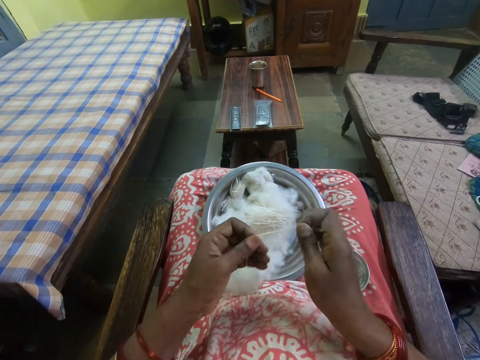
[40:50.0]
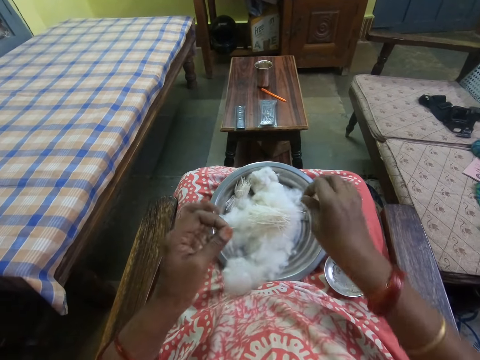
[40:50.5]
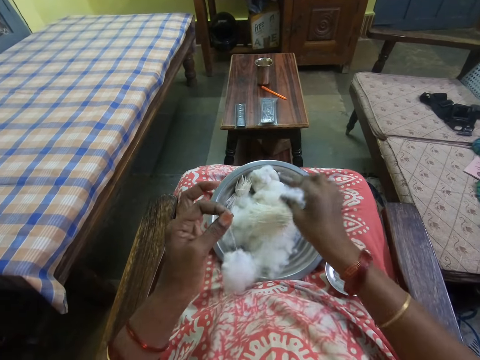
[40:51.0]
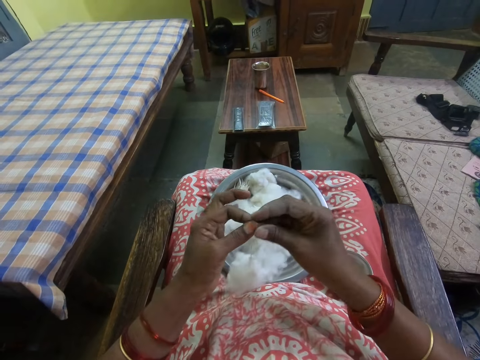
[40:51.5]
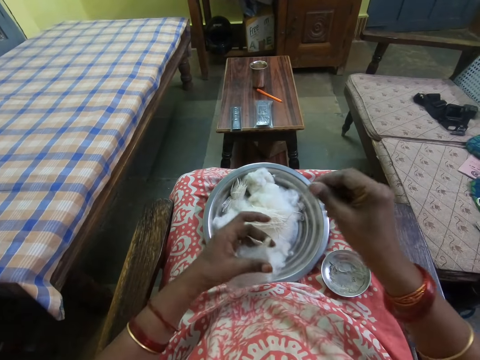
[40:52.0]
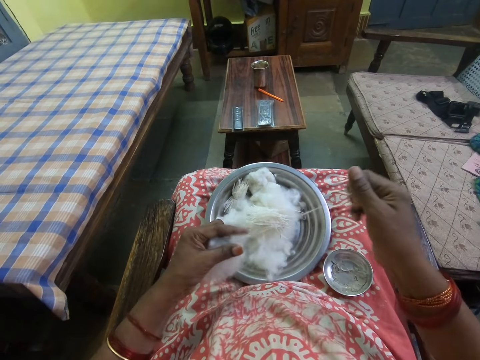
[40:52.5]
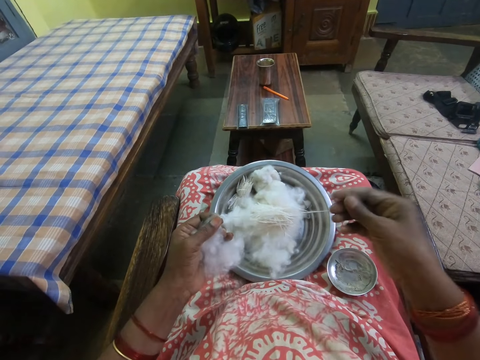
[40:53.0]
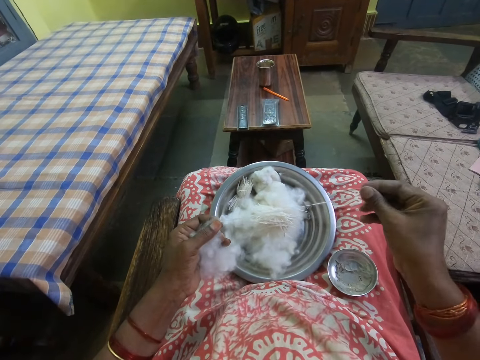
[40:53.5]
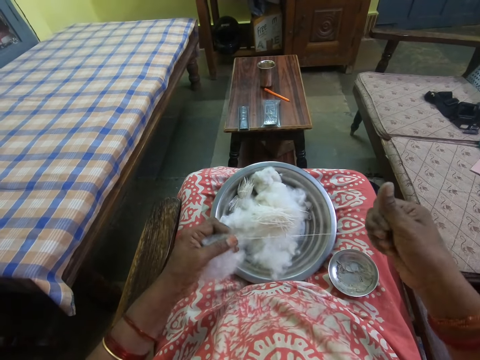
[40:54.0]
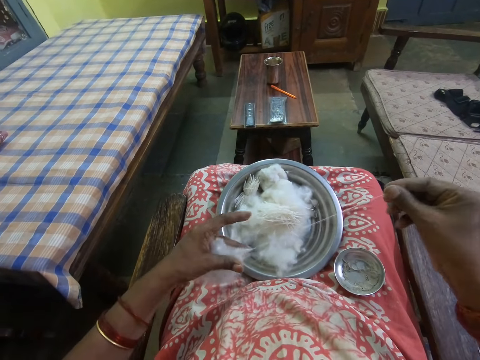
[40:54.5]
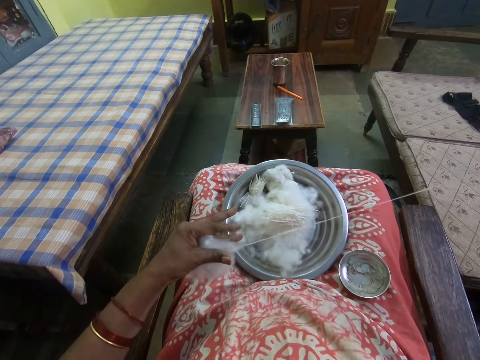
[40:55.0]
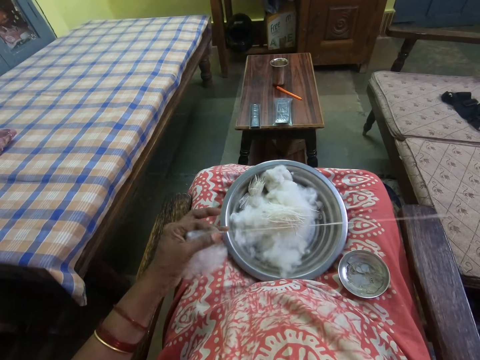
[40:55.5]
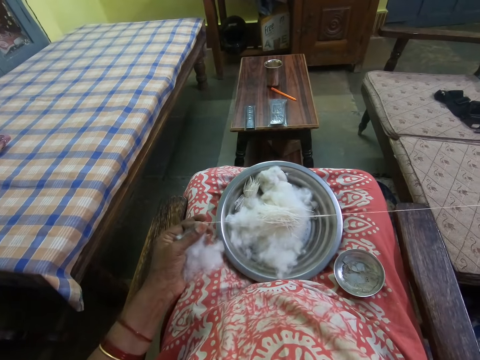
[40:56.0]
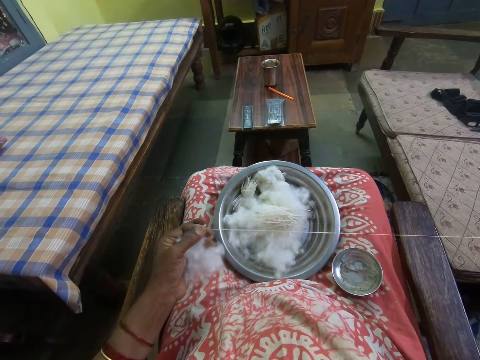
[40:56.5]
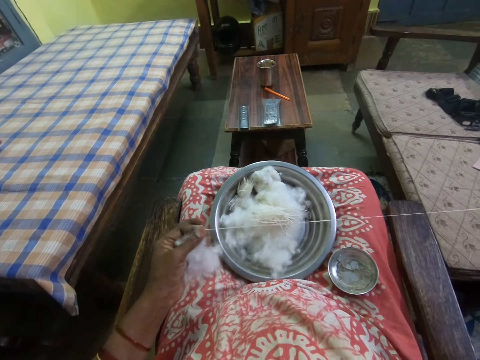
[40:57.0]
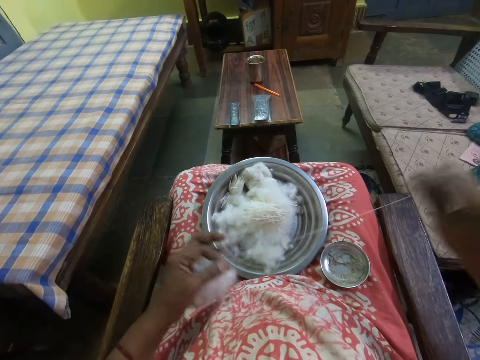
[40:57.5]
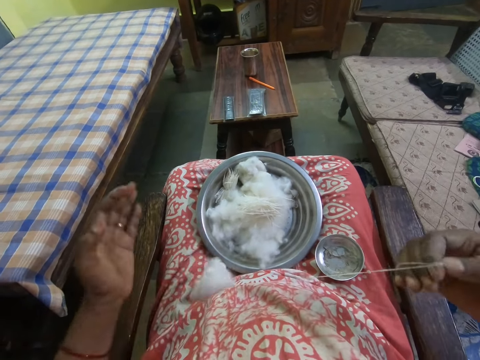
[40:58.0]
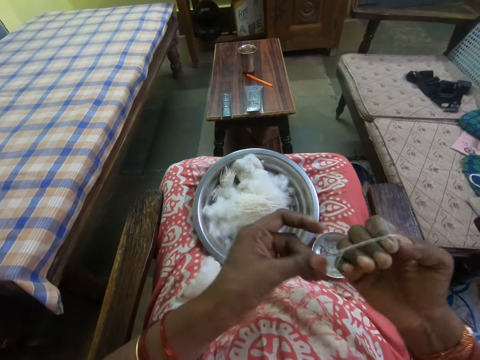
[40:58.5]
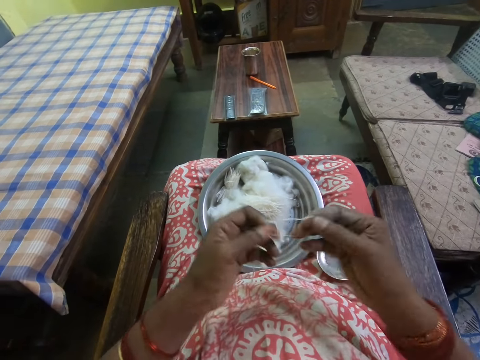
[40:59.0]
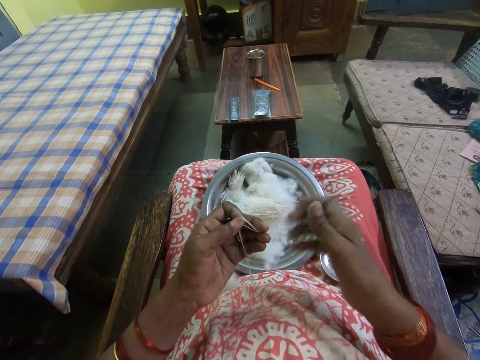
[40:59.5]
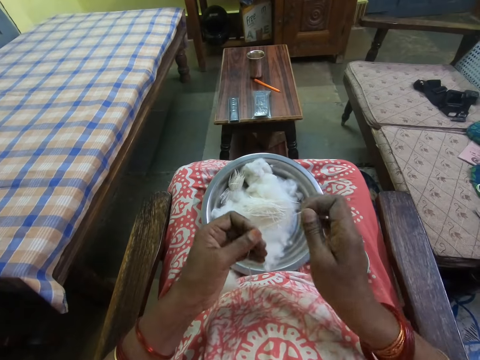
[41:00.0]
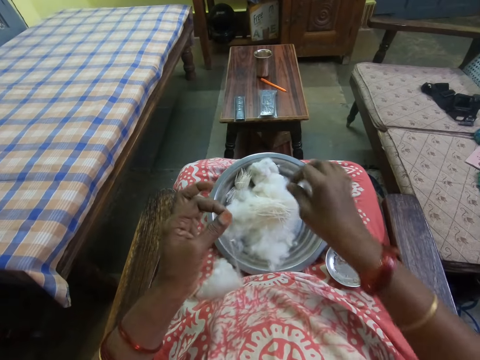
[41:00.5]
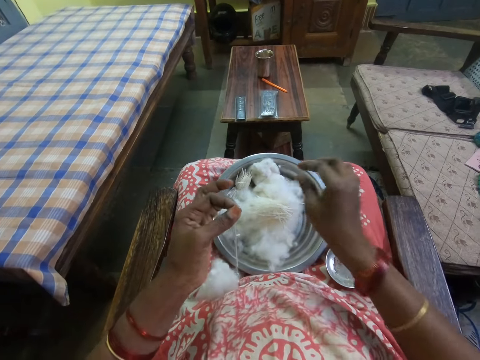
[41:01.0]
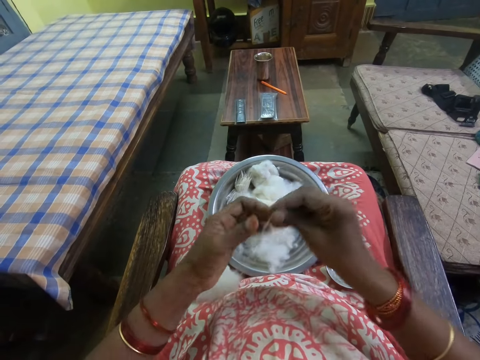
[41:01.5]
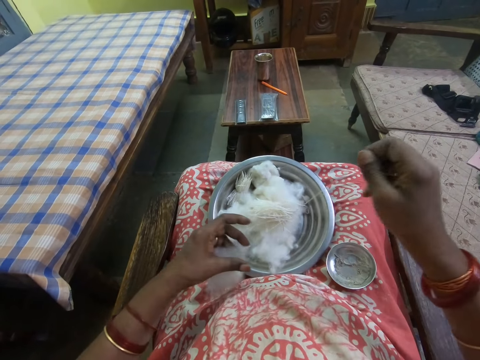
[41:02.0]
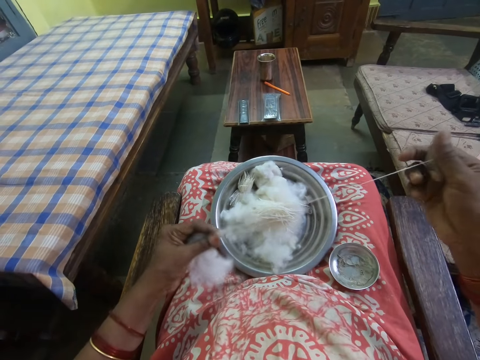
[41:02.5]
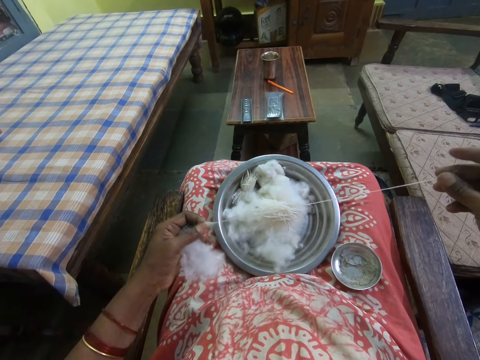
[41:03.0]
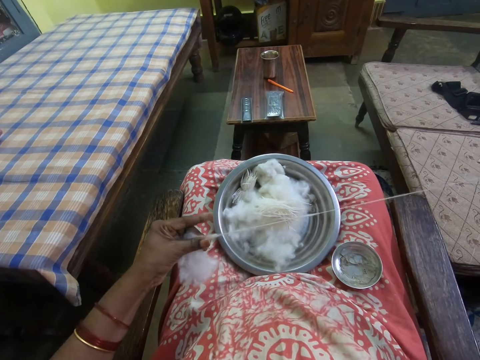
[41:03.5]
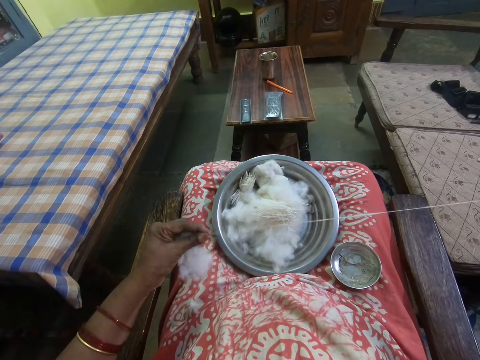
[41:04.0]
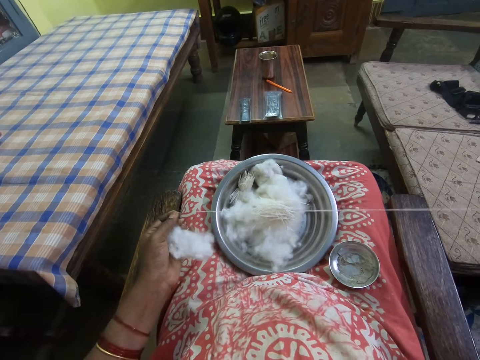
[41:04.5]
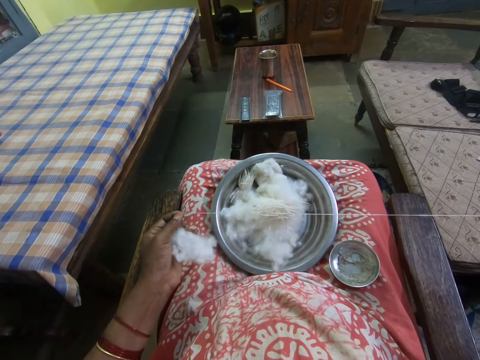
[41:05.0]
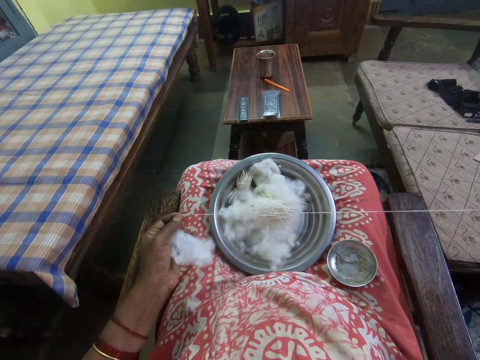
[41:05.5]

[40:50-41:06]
The camera wearer twists the yarn. They cut the yarn from the cotton wool. They put the yarn on the cooking pot and hold the yarn. They hold the cotton and hand spin yarn from the cotton. They pull thread from the cotton wool. They roll the yarn around the right hand, hold the cotton, drop the cotton, fold the yarn, and twist the yarn. They cut the yarn from the cotton wool. They hold the yarn and put the yarn on the cooking pot. They hand spin yarn from the cotton and hold the cotton. They pull thread from the cotton wool.

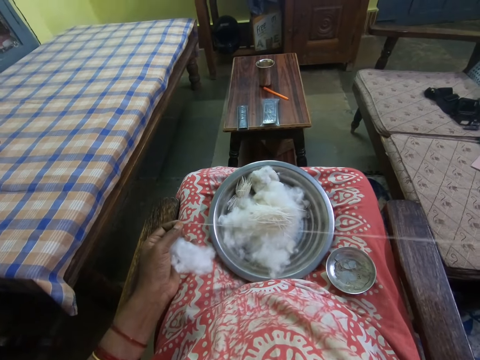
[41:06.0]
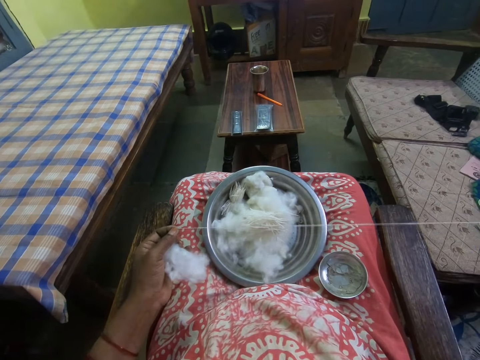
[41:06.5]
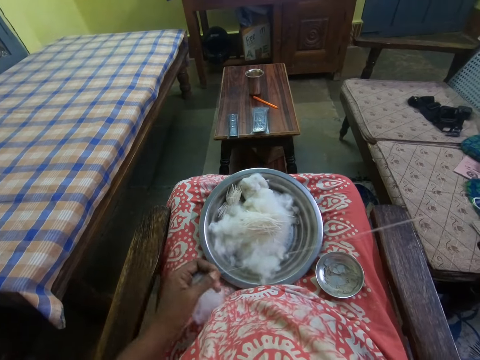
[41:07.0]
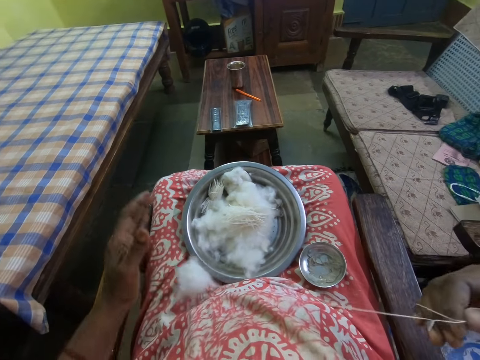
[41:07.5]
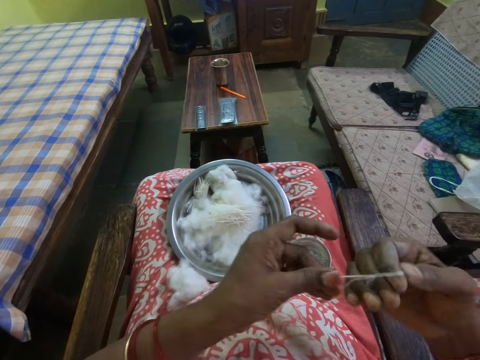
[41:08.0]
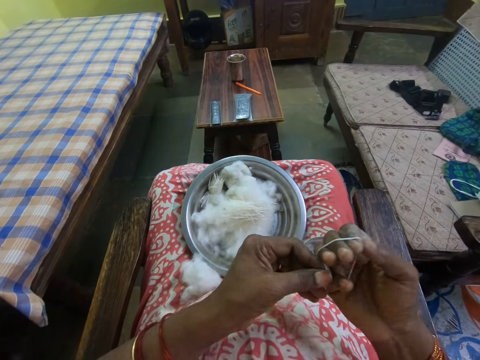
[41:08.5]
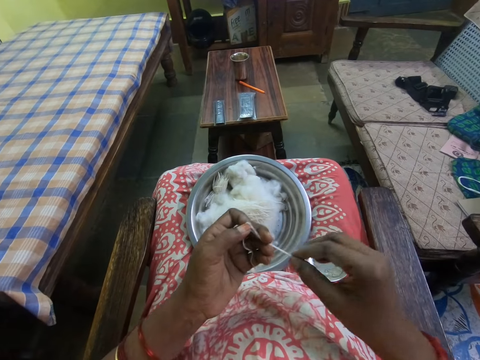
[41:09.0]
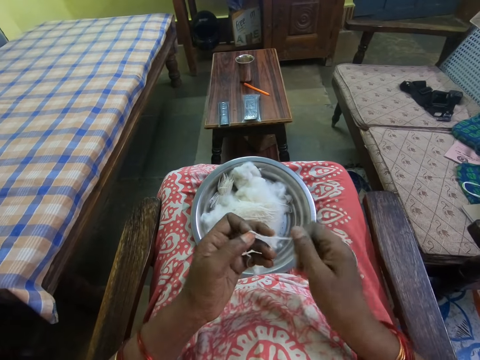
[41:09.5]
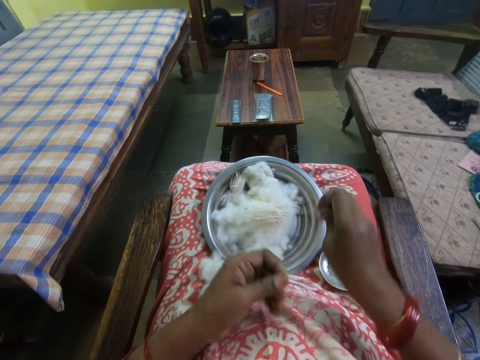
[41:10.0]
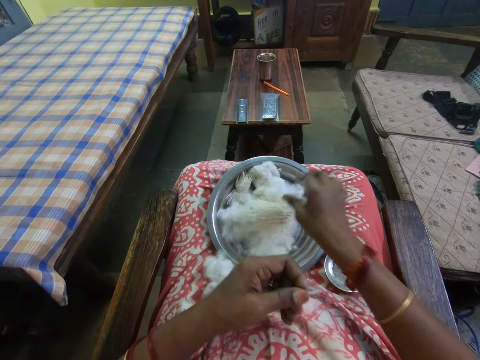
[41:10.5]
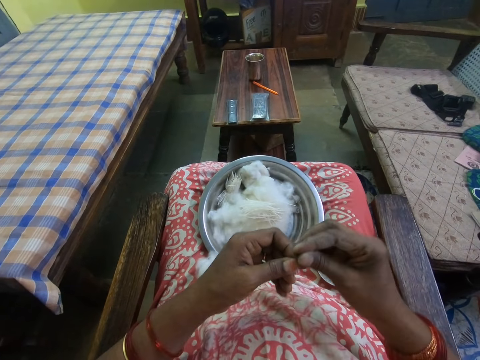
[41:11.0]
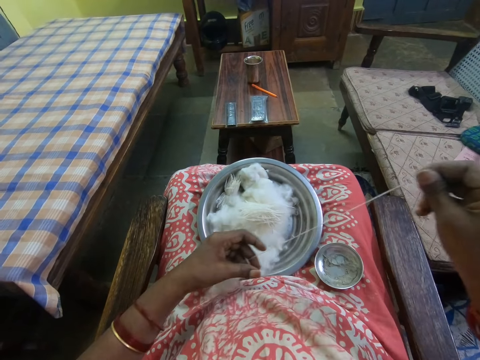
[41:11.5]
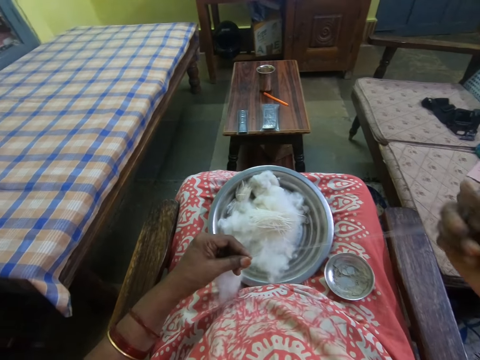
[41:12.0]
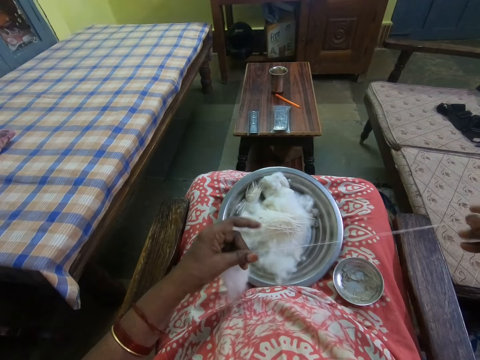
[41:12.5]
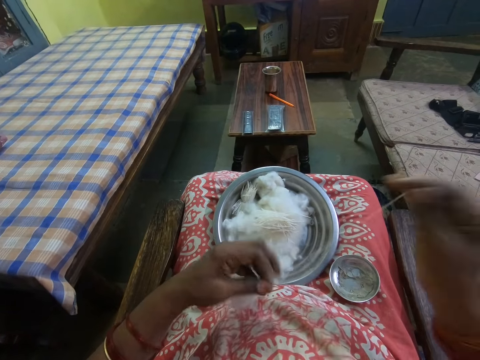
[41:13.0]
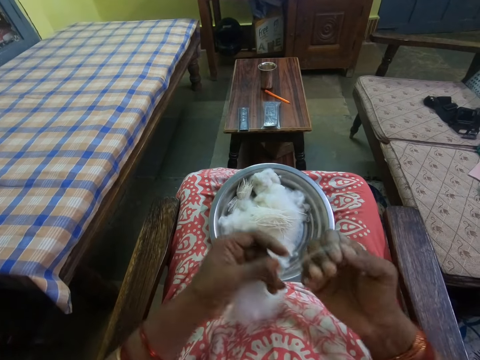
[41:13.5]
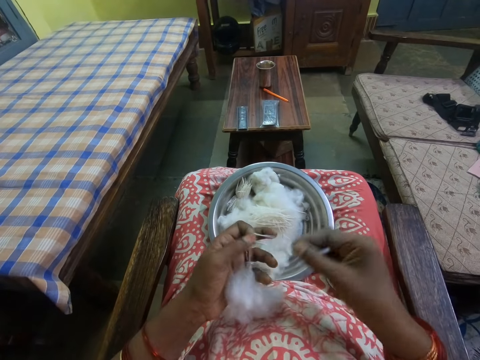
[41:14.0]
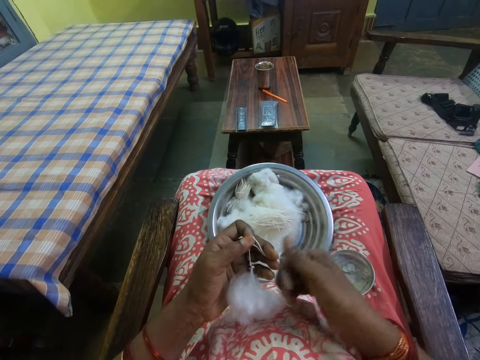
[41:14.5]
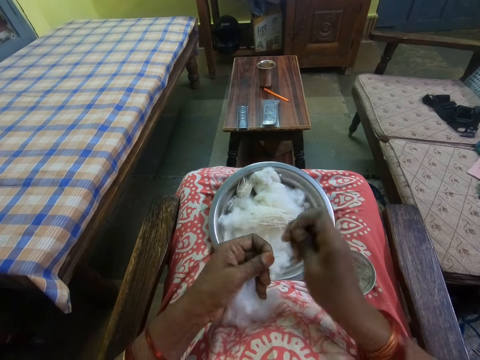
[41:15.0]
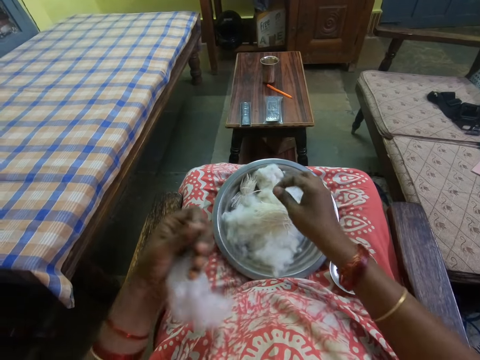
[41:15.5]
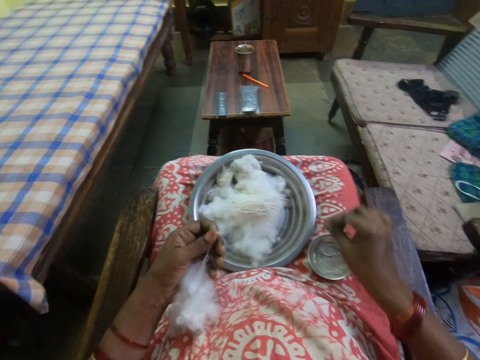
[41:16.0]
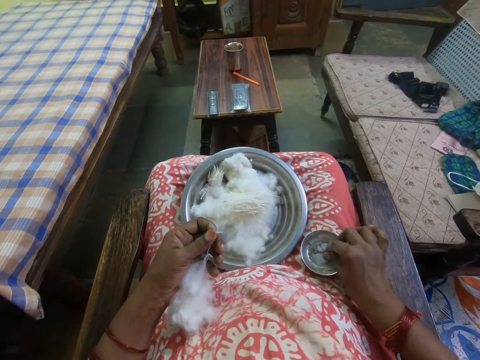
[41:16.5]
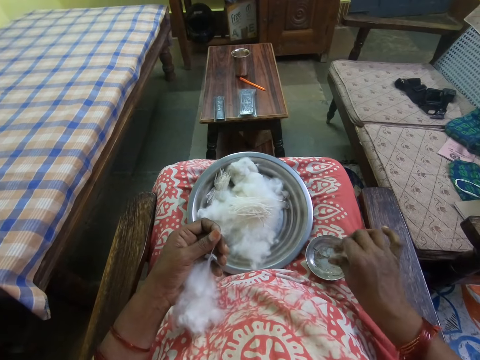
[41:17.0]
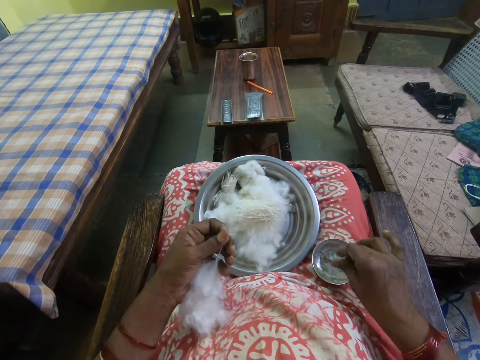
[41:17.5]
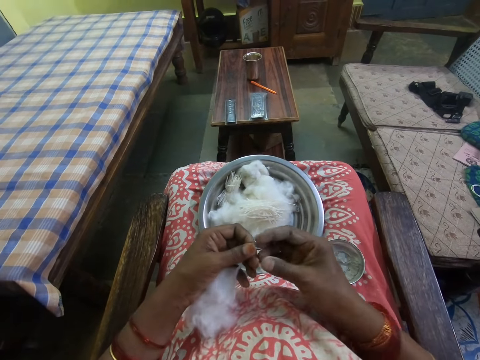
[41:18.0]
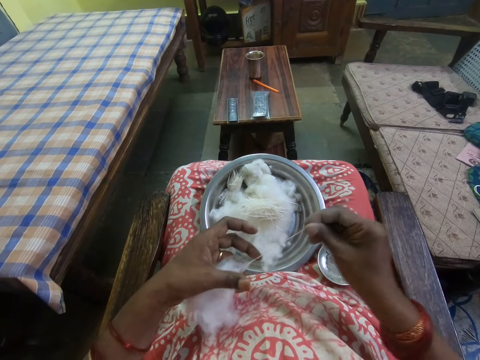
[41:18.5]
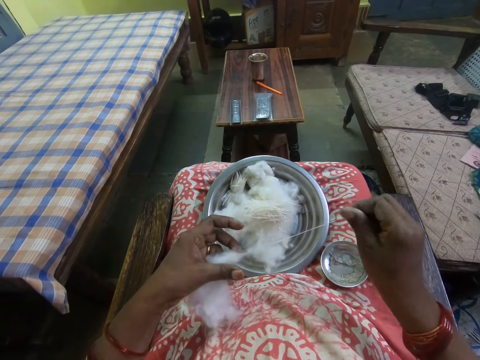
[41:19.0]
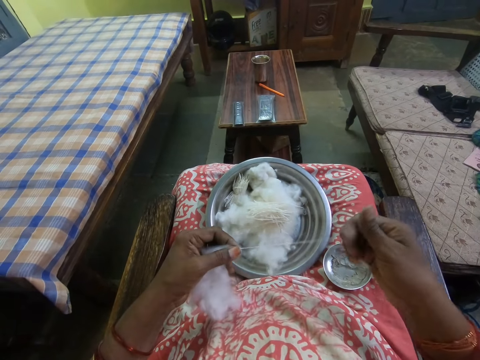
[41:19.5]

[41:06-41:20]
The camera wearer rolls the yarn around the right hand and drops the cotton. They fold the yarn and twist the yarn. They cut the yarn from the cotton wool. They hold the yarn and put the yarn on the cooking pot. They pull the yarn from the cotton wool. They roll the yarn around the right hand, fold the yarn, and twist the yarn. They cut the yarn from the cotton wool. They hold the cotton and put the yarn on the cooking pot. They hold the cotton and dip the right hand in lubricant. They touch inside the side bowl with fingertips. They hold the cotton and rub fingers together. They hand spin yarn from the cotton and hold the cotton. They pull thread from the cotton wool.
